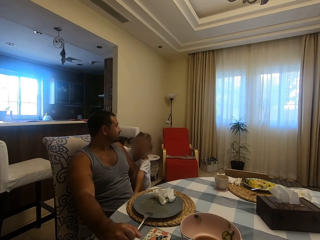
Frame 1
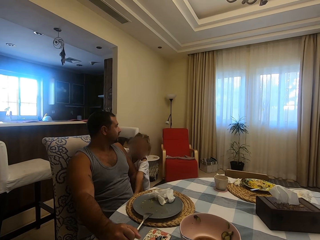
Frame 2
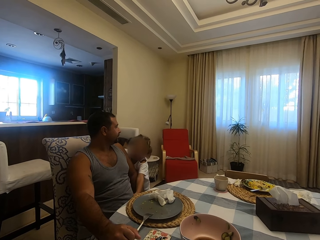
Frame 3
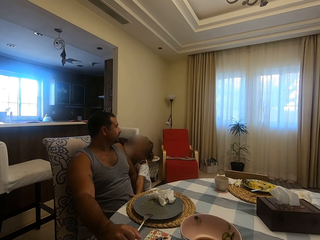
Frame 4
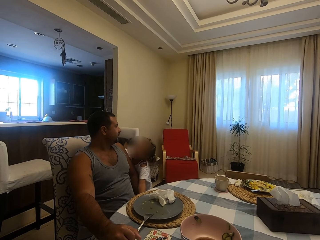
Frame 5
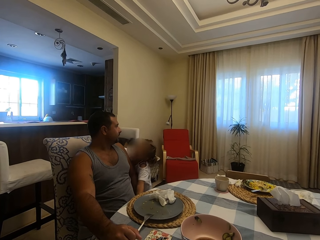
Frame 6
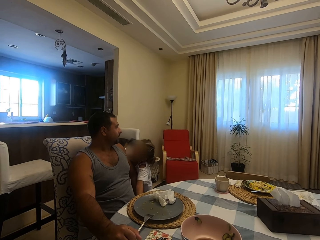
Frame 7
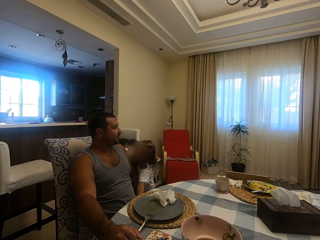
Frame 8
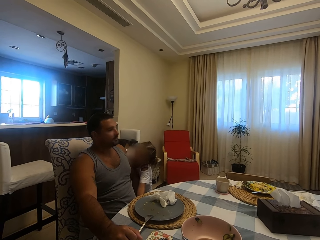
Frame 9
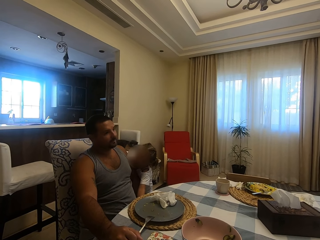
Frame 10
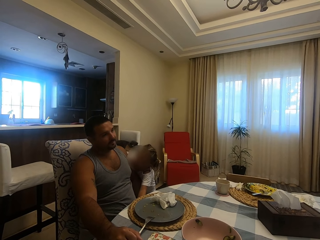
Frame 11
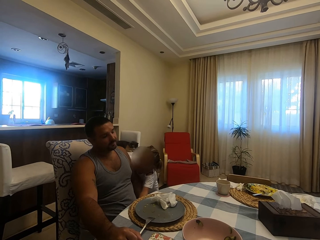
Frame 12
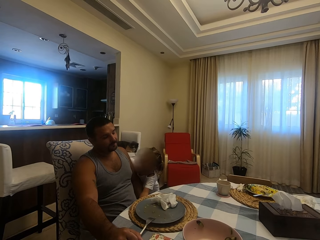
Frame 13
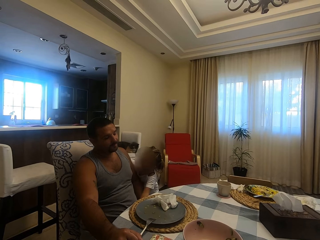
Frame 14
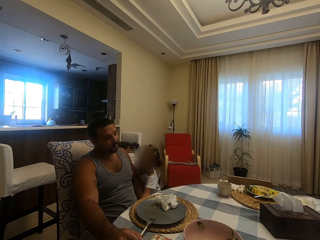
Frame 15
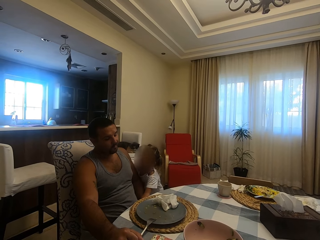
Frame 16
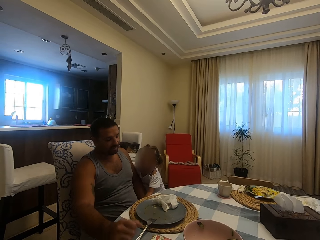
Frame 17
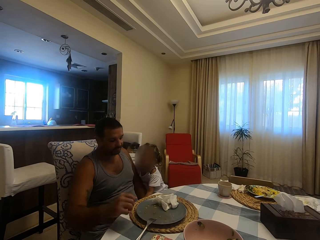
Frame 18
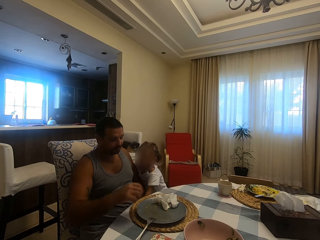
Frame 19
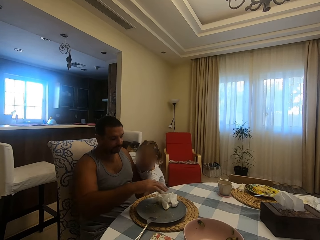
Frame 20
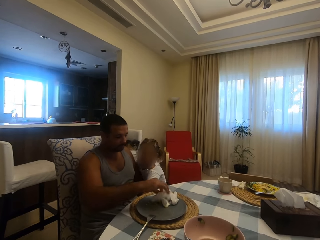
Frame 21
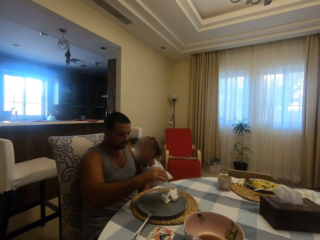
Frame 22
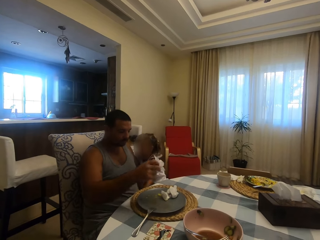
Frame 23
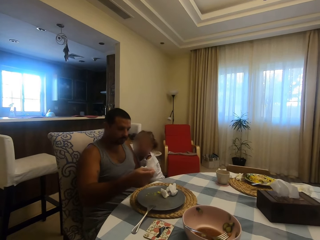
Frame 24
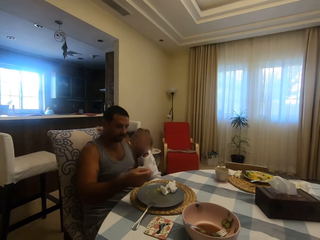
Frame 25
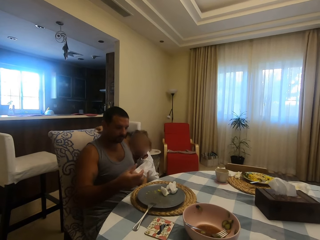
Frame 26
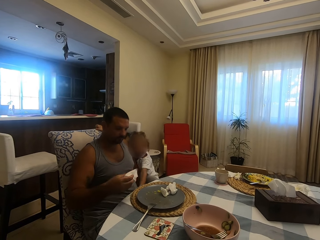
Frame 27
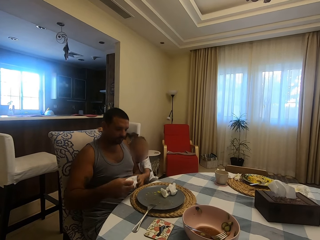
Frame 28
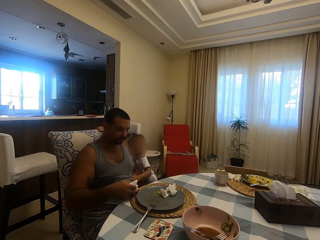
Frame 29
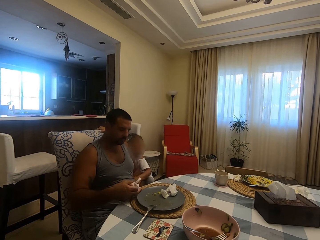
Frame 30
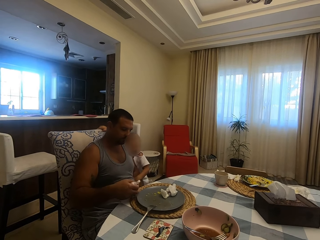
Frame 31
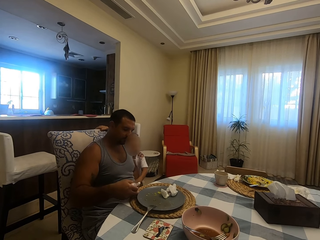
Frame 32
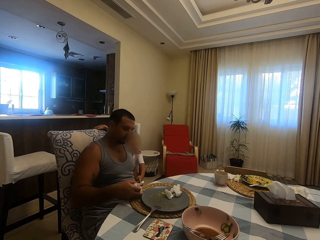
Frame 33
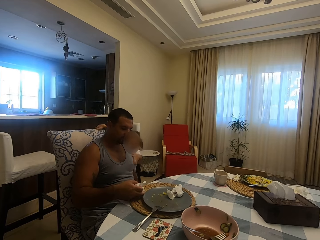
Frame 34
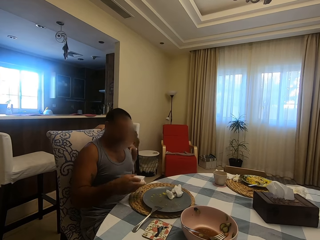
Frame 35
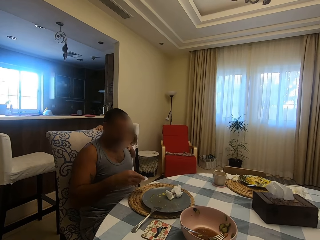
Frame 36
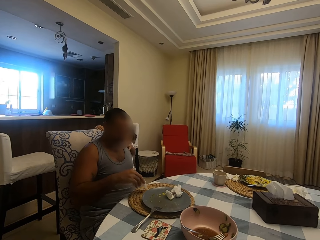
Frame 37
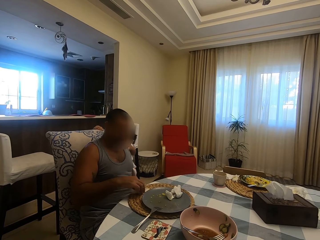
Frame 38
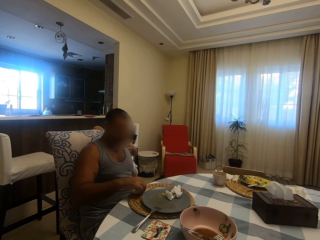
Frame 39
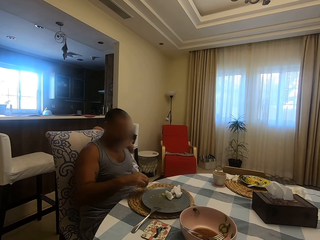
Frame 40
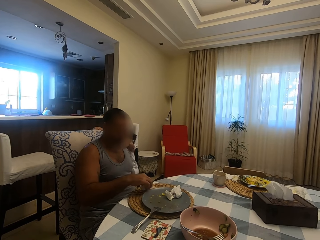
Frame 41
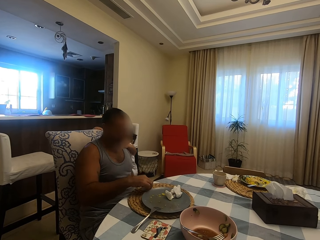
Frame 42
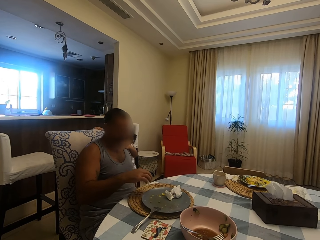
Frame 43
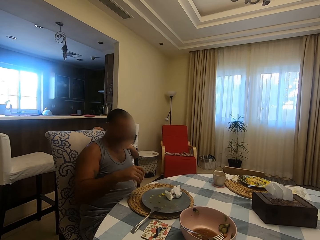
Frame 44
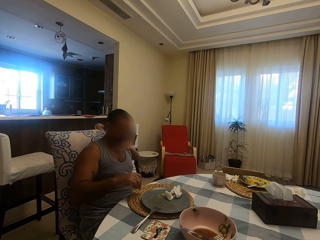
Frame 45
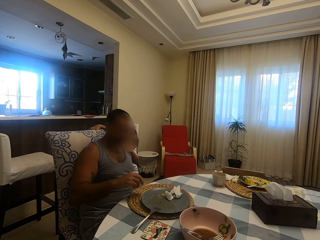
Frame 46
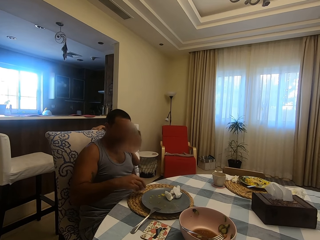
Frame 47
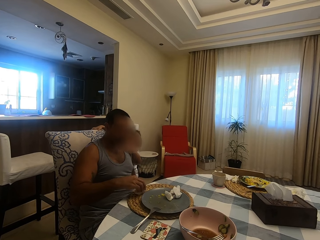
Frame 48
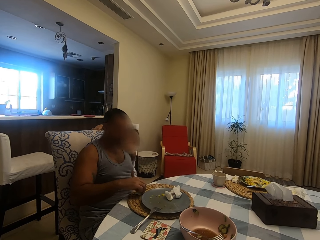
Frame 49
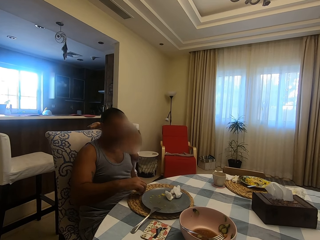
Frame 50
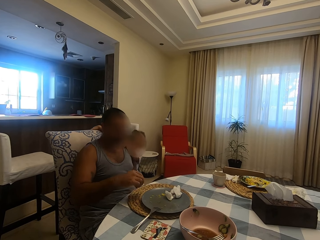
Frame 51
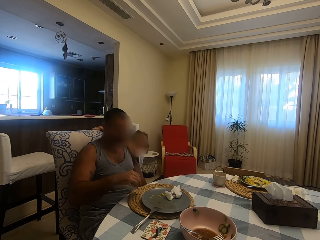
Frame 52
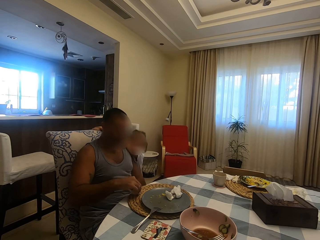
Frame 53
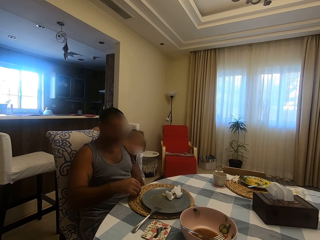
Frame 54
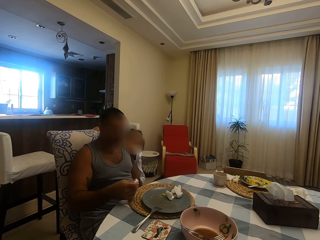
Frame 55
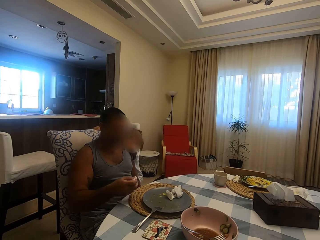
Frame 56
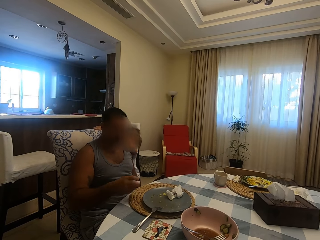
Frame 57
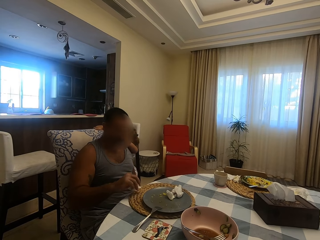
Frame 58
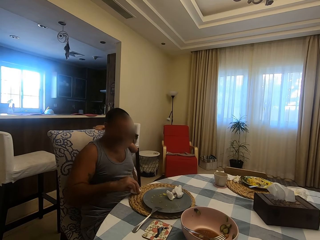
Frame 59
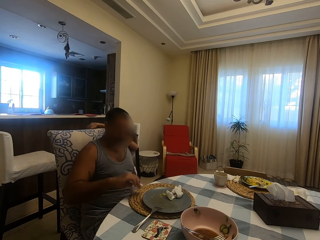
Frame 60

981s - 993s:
A person speaks to a man. A child talks to his dad. The man picks up a serviette. The person speaks to the man. The man wipes the table mat and speaks to the person. The man does something.

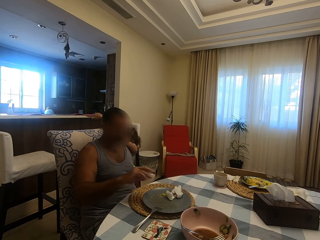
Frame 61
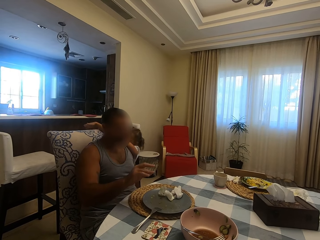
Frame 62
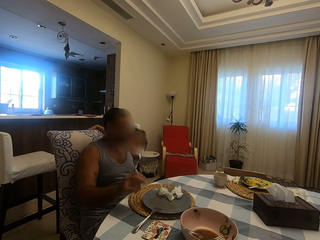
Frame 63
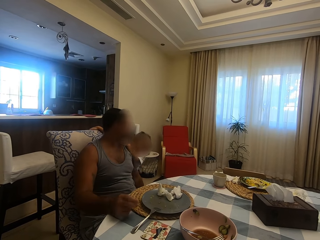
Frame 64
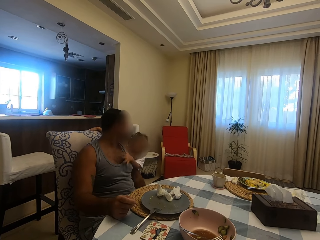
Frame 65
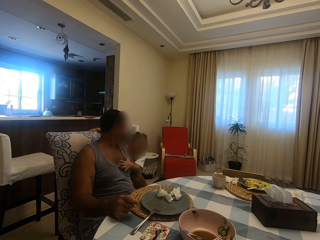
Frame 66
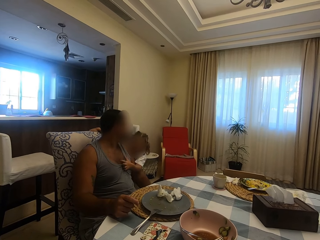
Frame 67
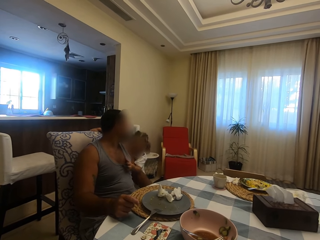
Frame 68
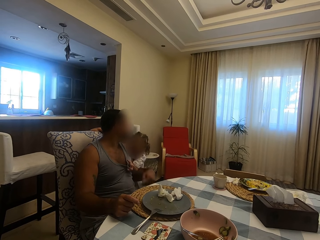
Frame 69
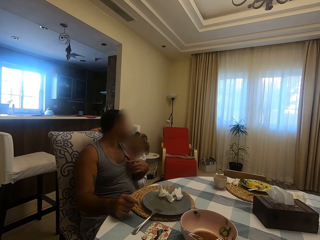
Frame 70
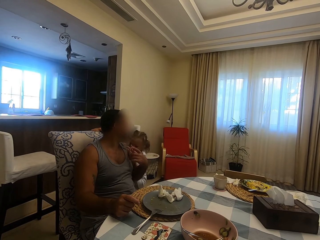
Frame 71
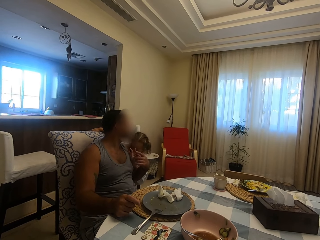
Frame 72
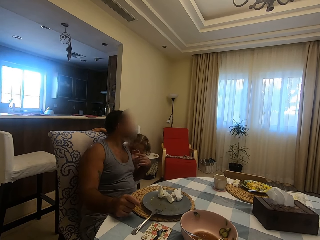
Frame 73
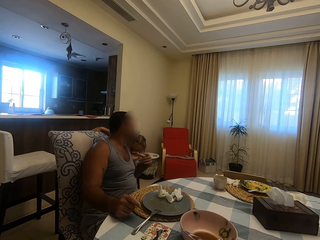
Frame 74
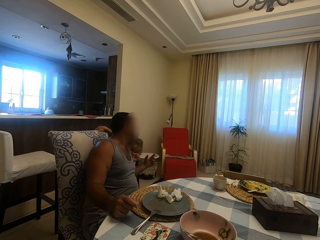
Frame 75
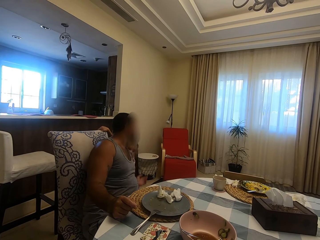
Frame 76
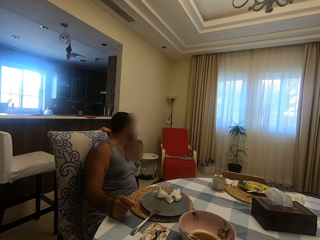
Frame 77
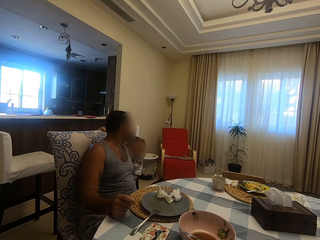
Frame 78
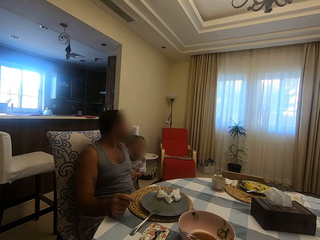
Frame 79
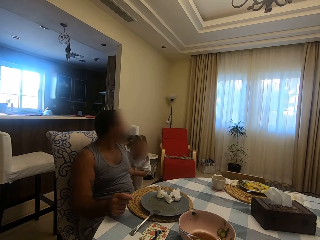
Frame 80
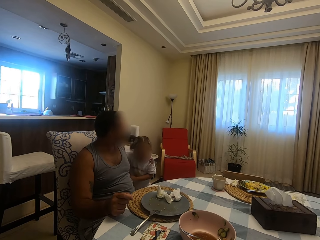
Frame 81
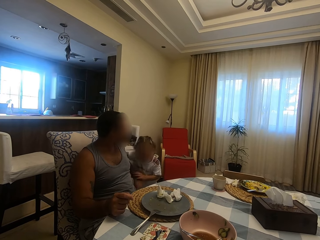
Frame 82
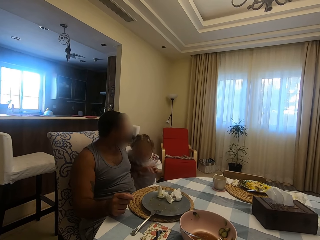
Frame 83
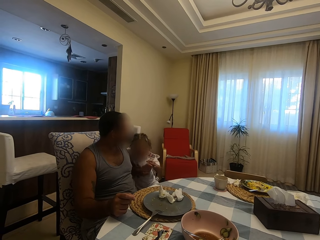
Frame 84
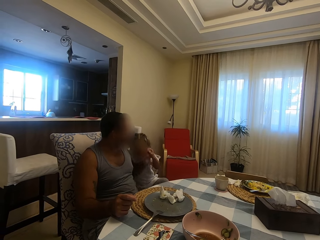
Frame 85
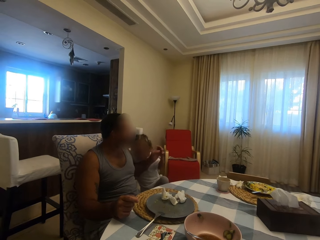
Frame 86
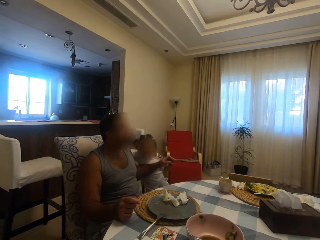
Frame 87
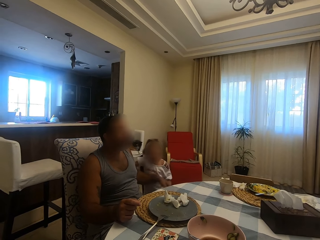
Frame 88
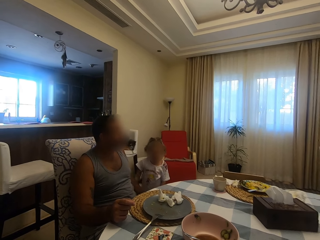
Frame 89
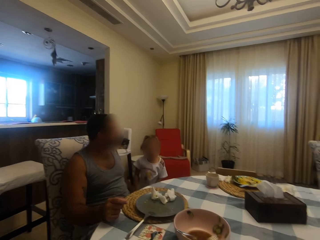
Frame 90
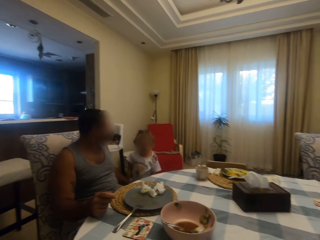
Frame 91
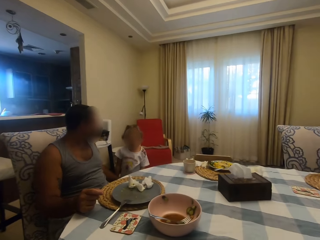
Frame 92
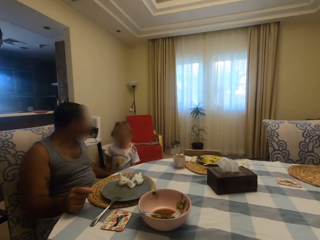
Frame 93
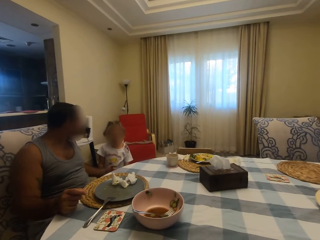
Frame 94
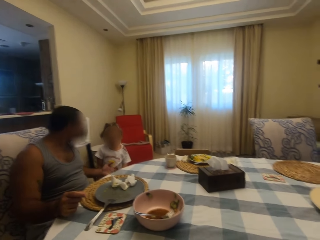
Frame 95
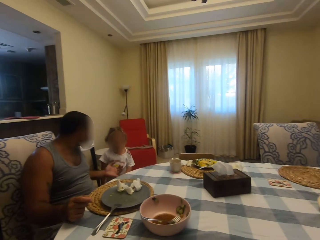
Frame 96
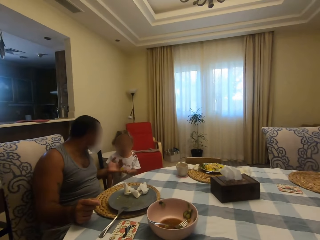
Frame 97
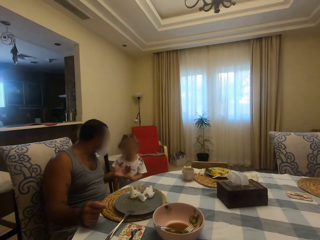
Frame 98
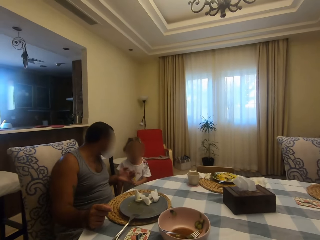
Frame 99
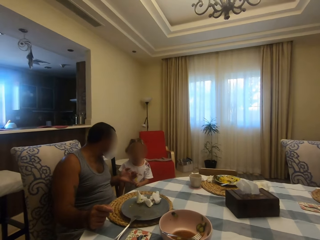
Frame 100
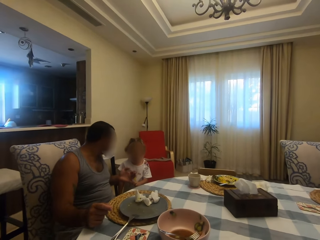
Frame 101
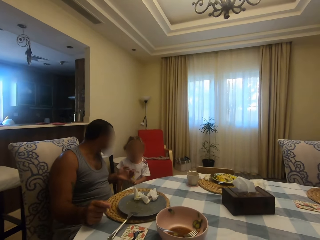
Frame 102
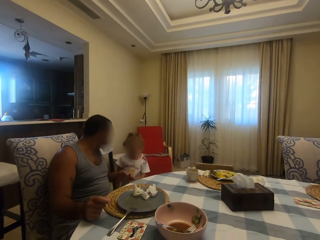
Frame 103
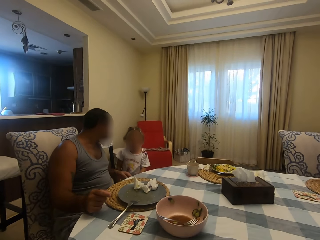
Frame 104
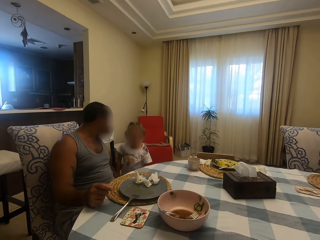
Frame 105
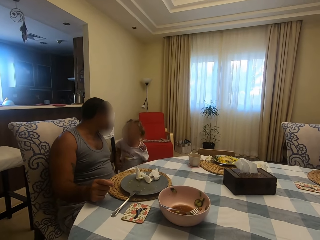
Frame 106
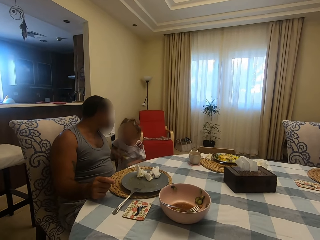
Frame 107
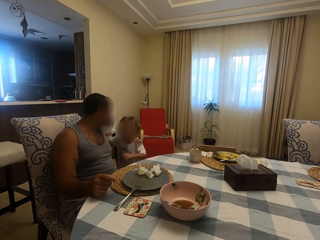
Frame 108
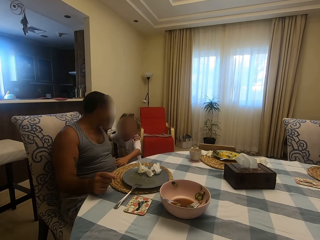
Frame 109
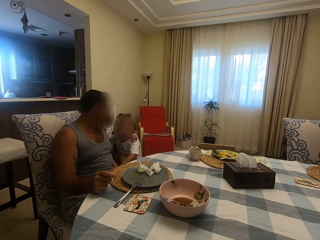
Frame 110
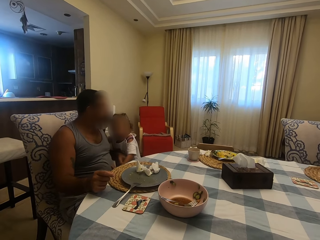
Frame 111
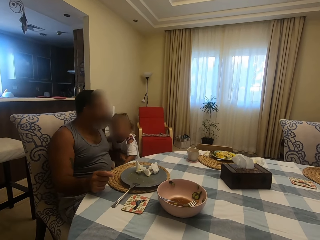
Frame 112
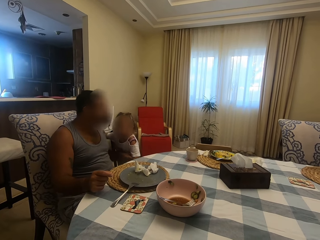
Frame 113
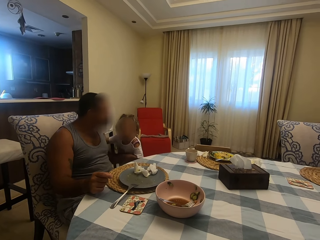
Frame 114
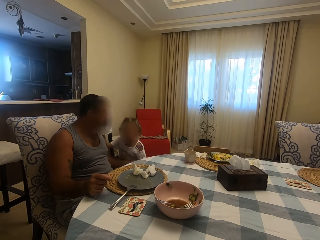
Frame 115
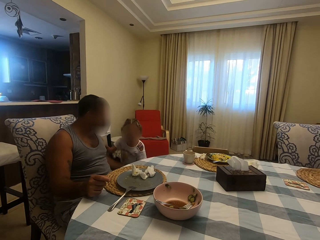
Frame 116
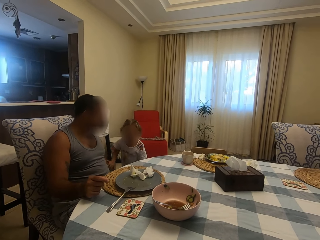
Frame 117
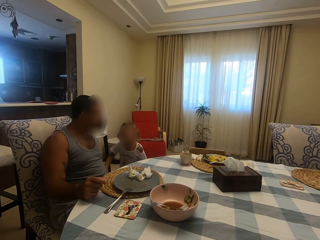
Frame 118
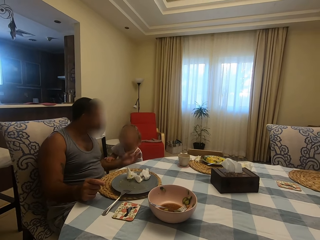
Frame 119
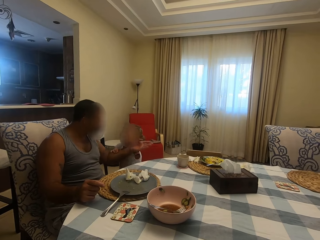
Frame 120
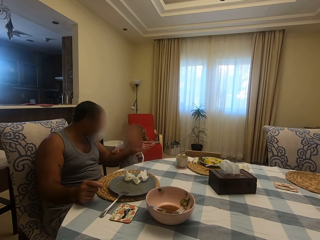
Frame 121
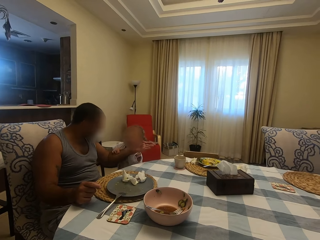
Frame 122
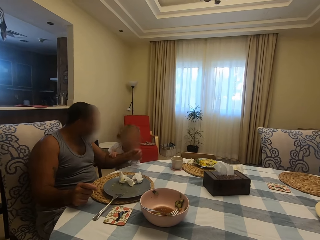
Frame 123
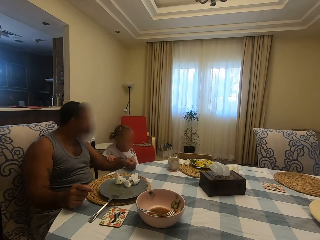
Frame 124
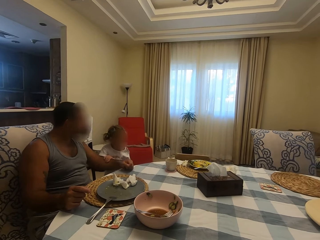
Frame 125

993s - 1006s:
A person looks at another person. A man converses with a child. The other person speaks to the first person. The first person speaks to the other person. The other person speaks to the first person. The first person speaks to the other person. The other person speaks to the first person. The first person speaks to the other person.
